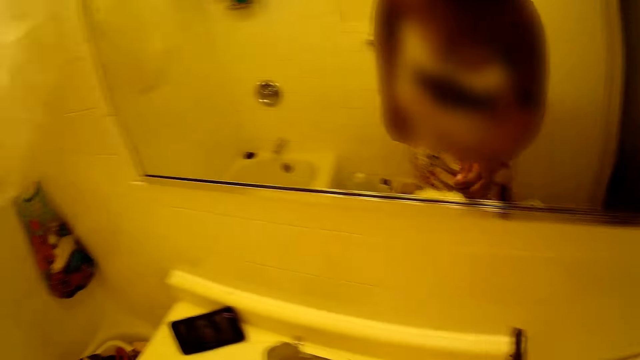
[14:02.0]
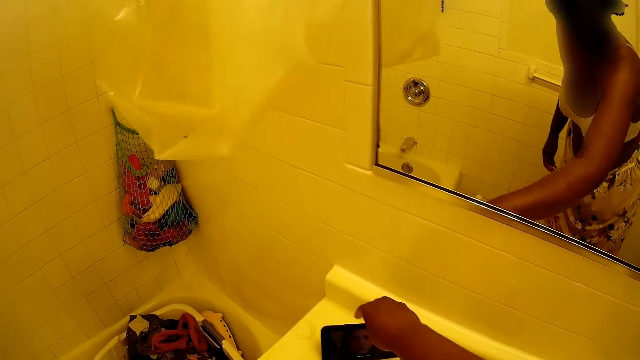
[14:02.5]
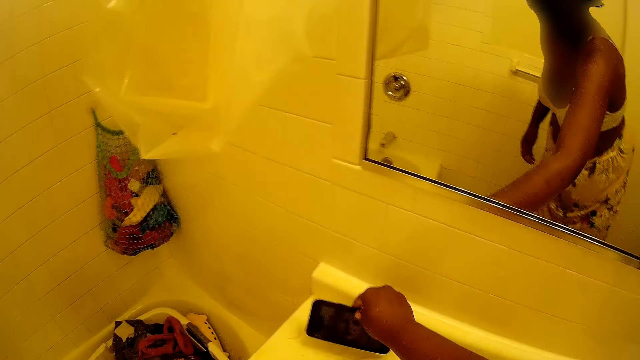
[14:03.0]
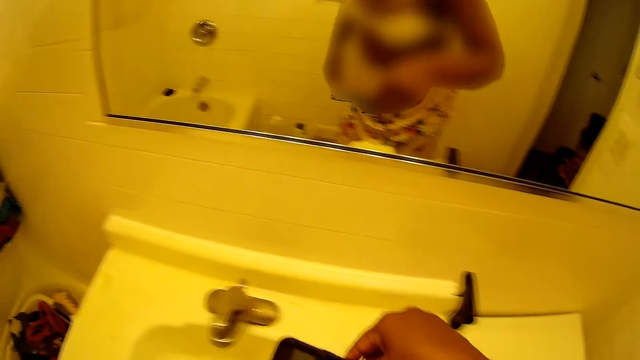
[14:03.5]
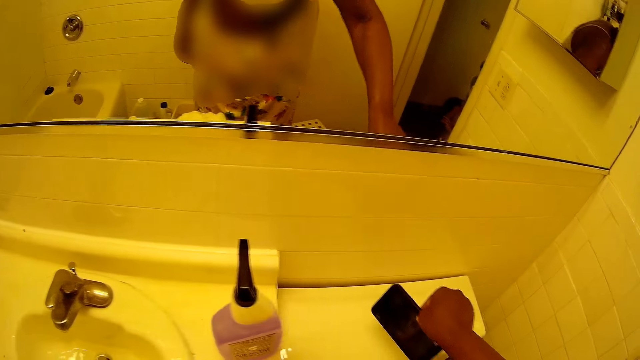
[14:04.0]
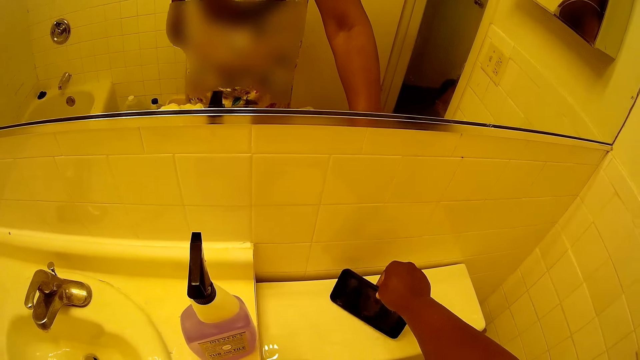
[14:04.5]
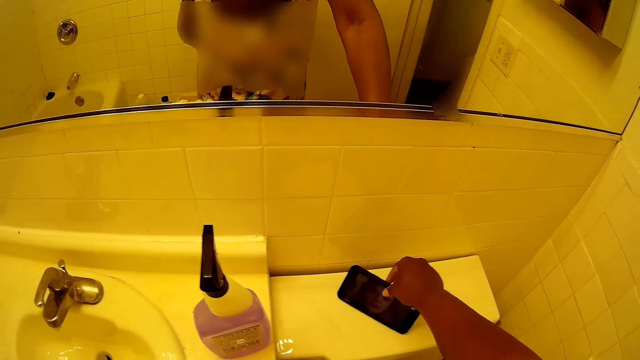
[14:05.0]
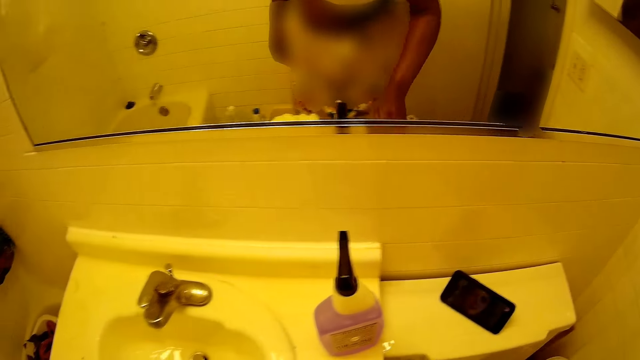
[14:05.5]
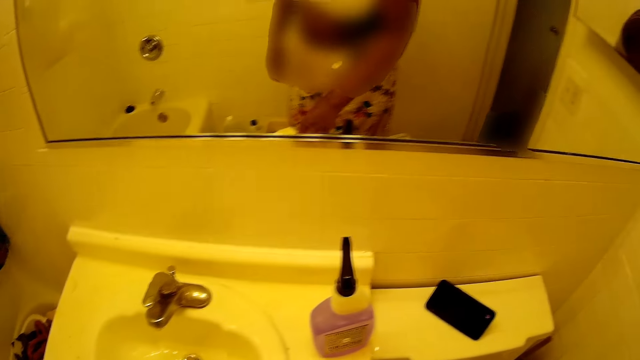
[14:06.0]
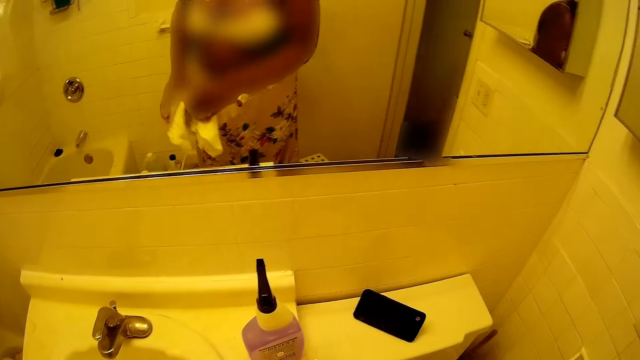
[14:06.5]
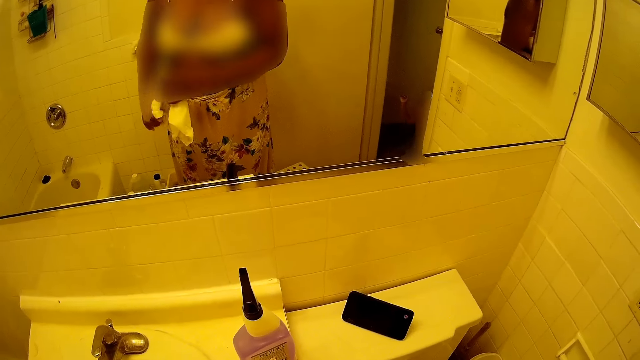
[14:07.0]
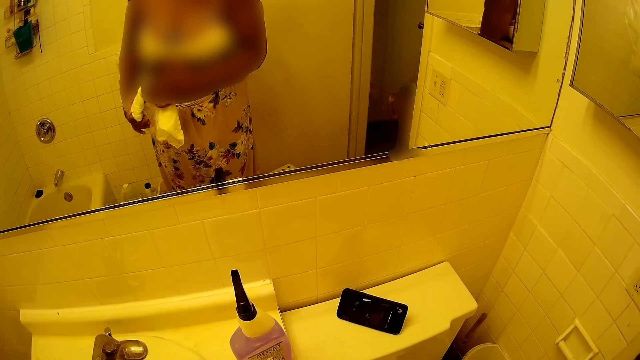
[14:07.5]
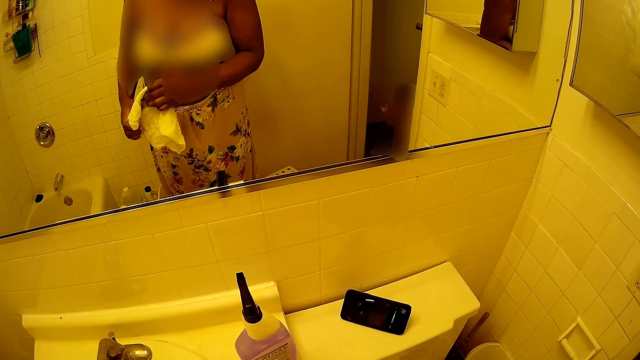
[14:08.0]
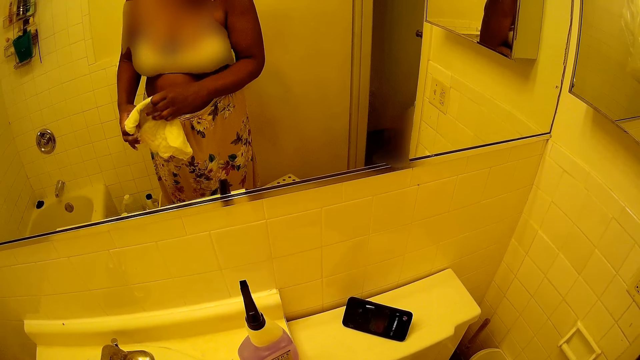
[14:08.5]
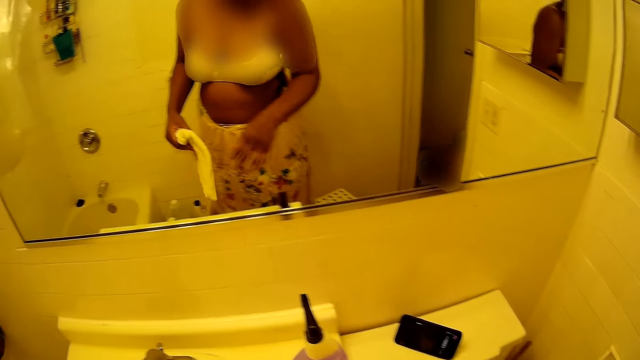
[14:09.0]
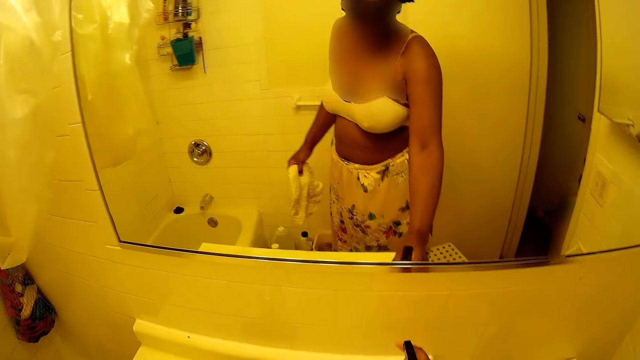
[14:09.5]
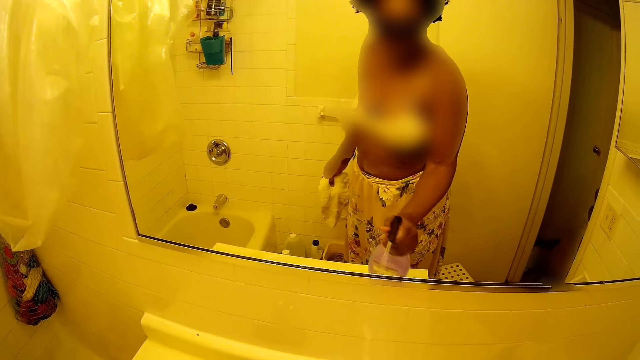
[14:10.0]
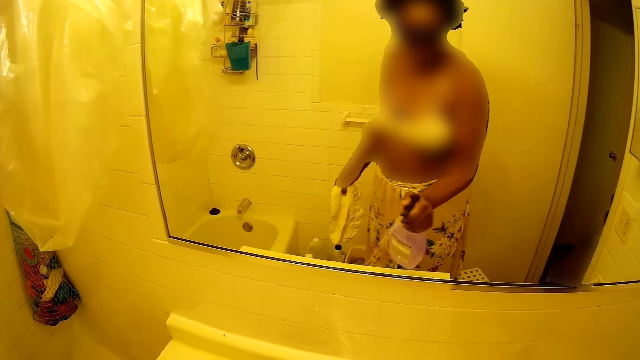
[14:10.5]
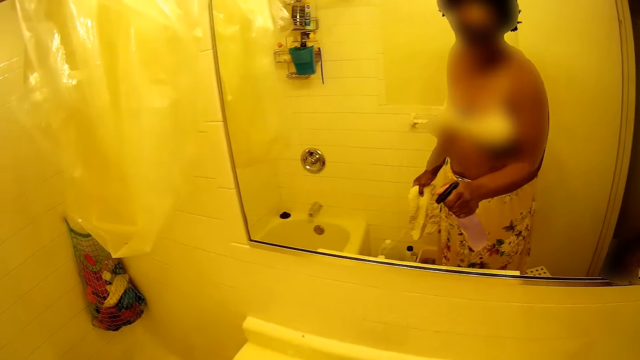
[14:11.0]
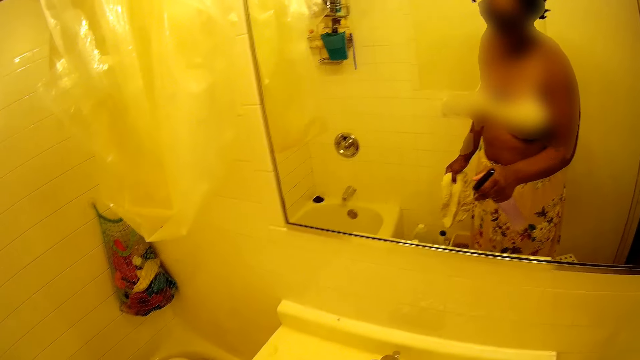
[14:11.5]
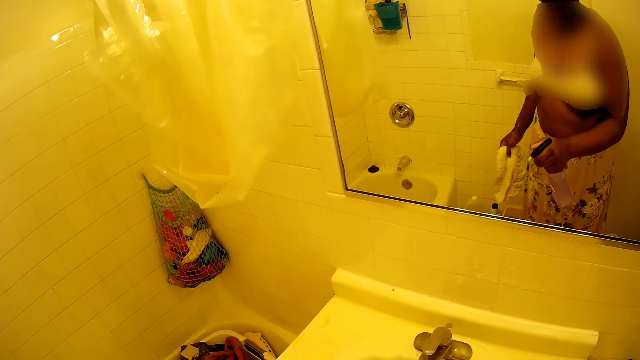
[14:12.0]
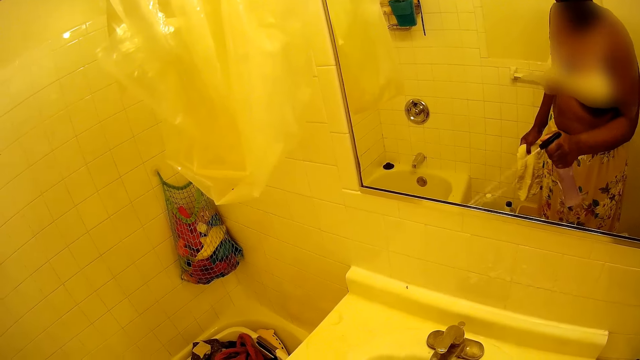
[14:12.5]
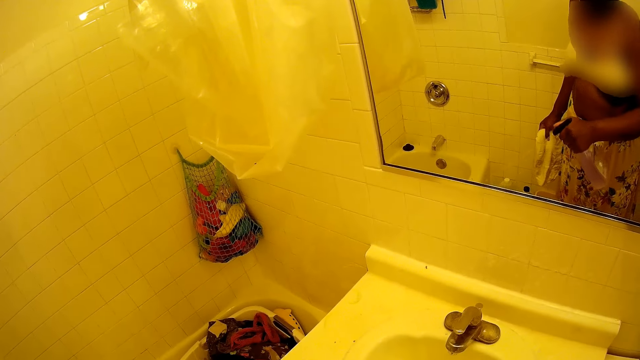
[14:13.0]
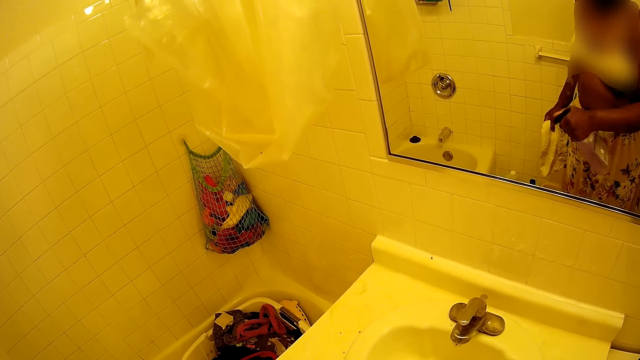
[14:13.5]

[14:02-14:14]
The camera wearer picks up a mobile phone from the wash basin with her right hand. She drops the mobile phone on top of the water tank of the toilet. She picks up a wipe towel from the wash basin with her right hand. She picks up a spray bottle from the wash basin with her right hand. She sprays soap from the spray bottle on the wash basin with her right hand.

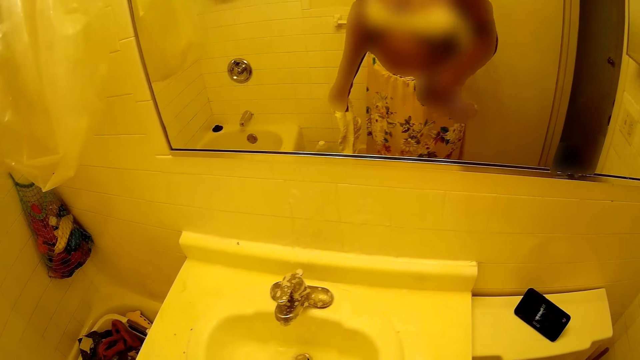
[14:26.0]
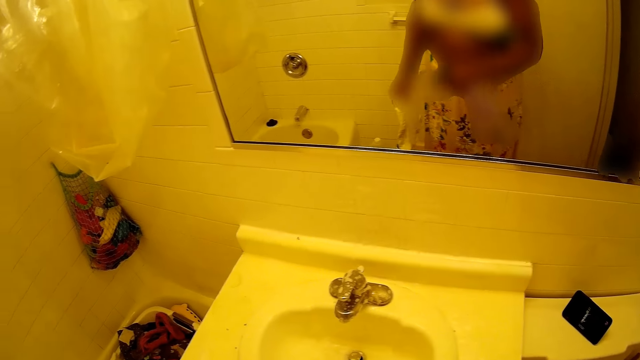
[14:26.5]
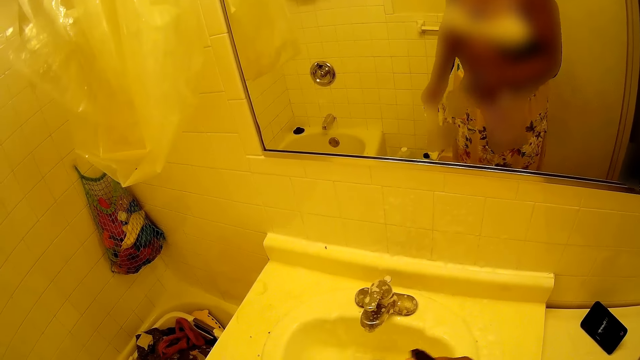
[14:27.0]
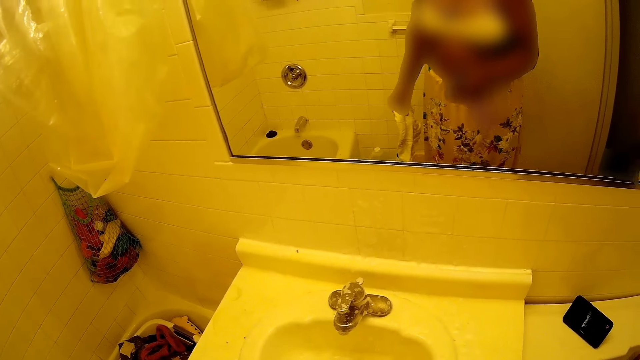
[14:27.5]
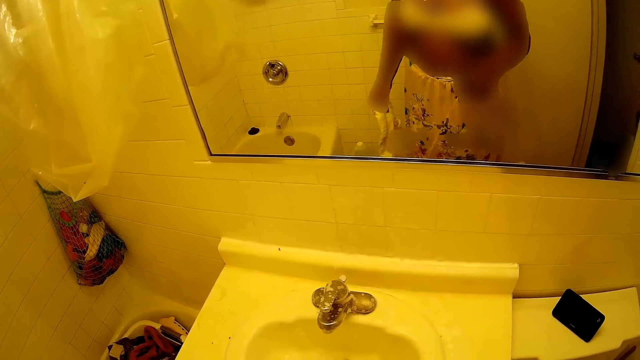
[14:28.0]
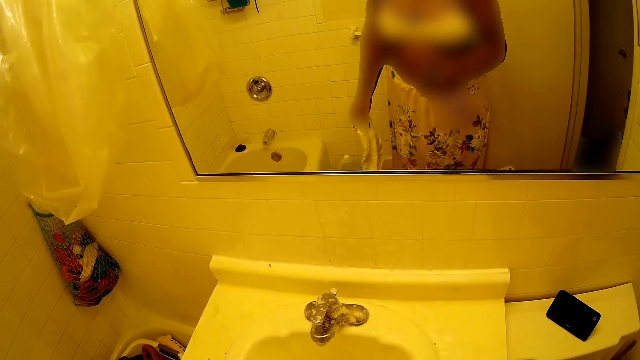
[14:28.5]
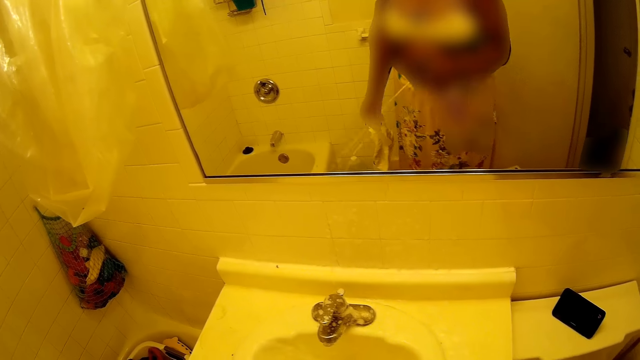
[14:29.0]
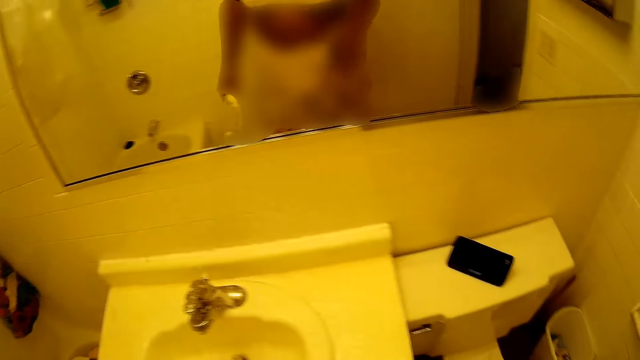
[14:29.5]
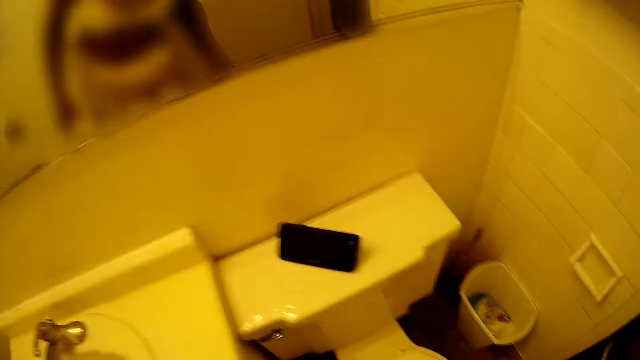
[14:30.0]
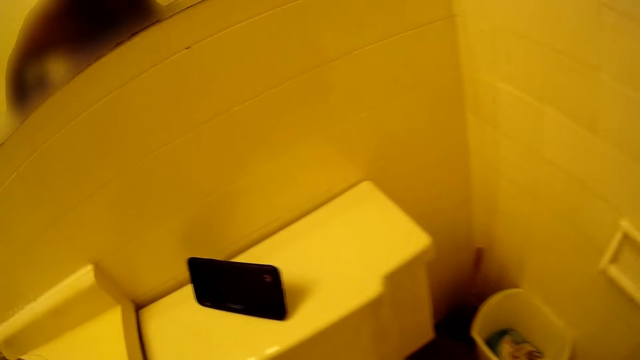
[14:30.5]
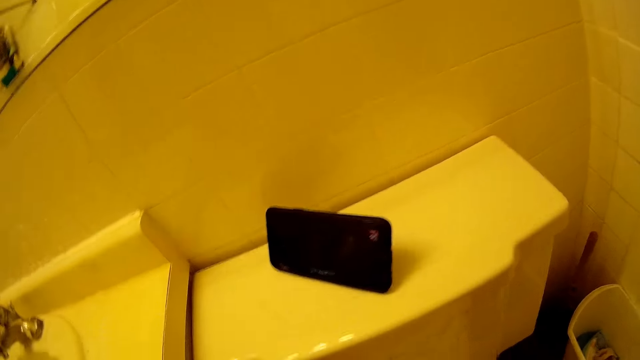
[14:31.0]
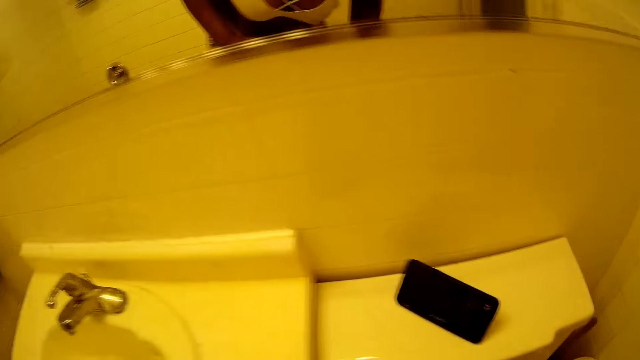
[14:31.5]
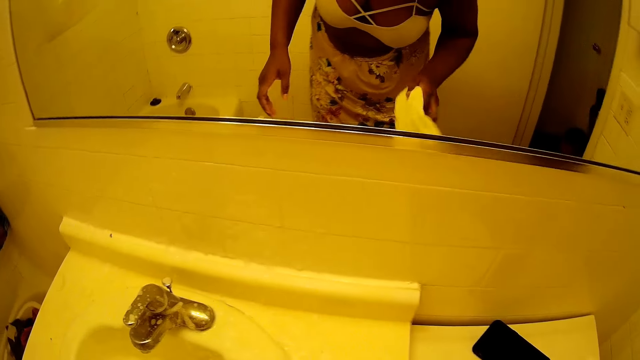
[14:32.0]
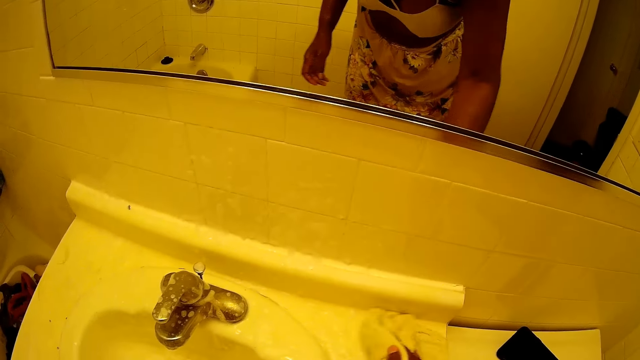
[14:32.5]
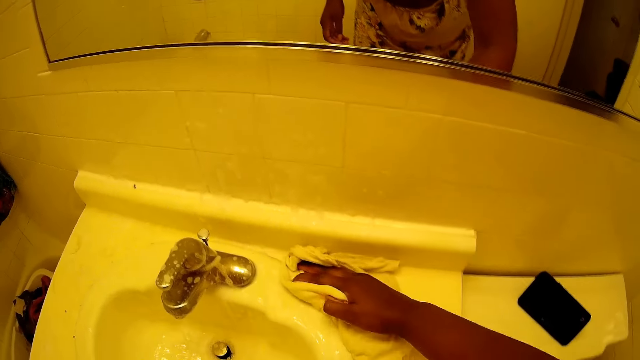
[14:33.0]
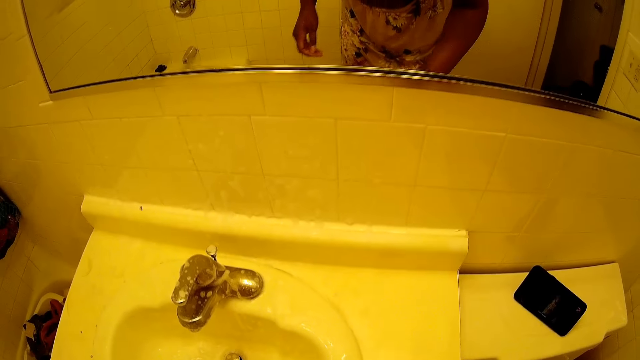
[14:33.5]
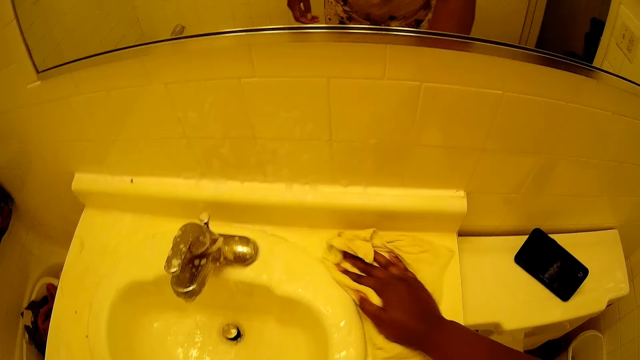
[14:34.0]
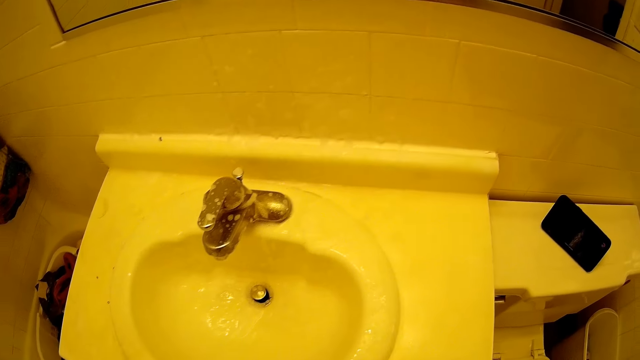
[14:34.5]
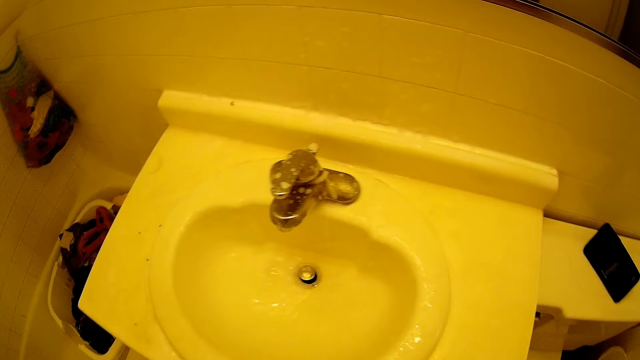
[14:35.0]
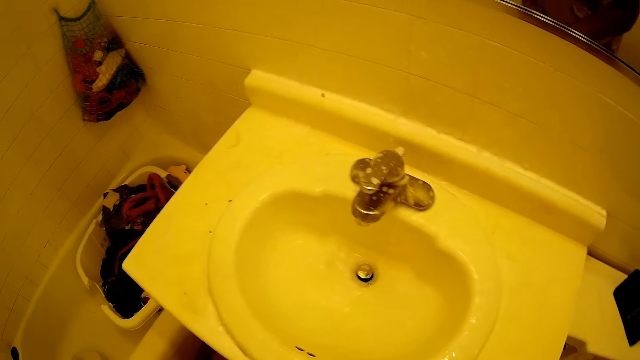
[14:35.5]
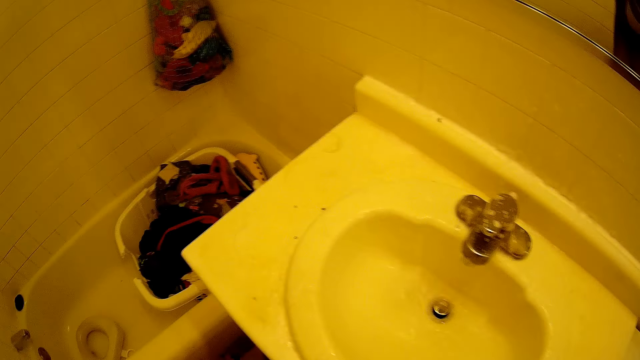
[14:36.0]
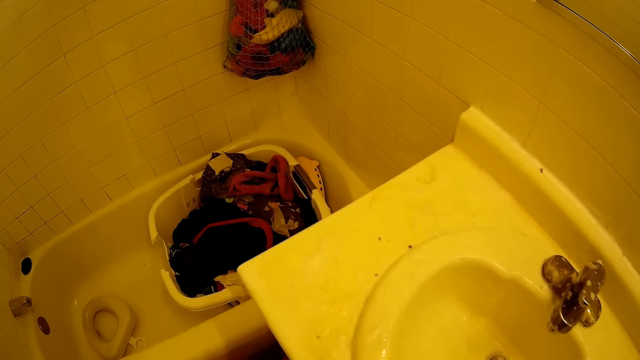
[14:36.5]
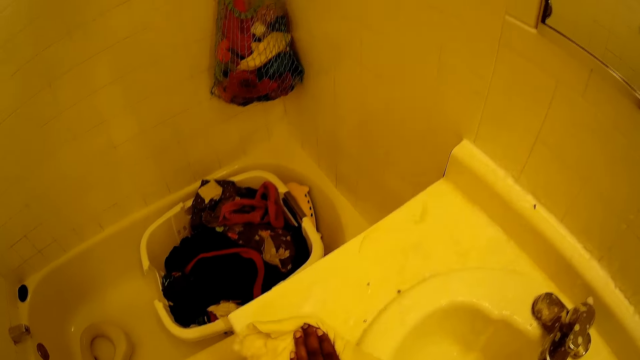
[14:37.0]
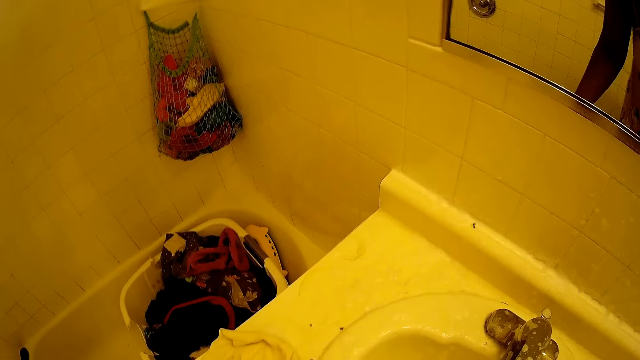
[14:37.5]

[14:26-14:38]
The camera wearer drops the spray bottle on the floor. They clean the wash basin with the towel.
